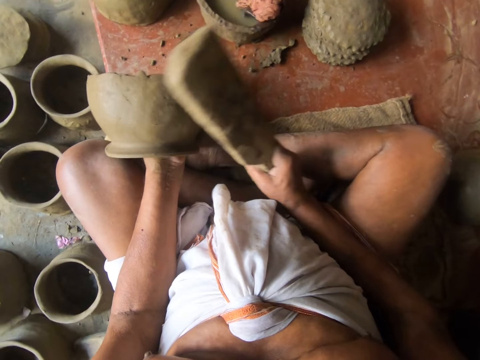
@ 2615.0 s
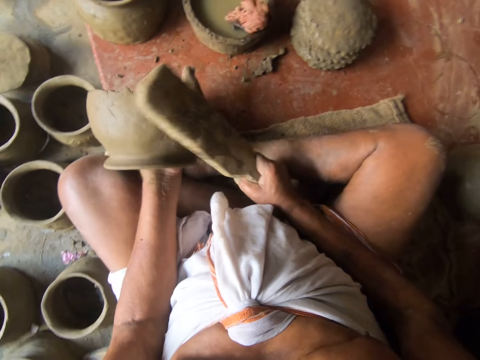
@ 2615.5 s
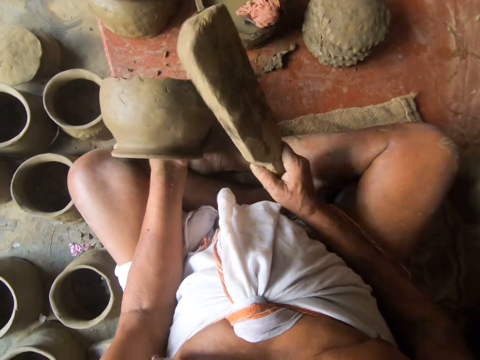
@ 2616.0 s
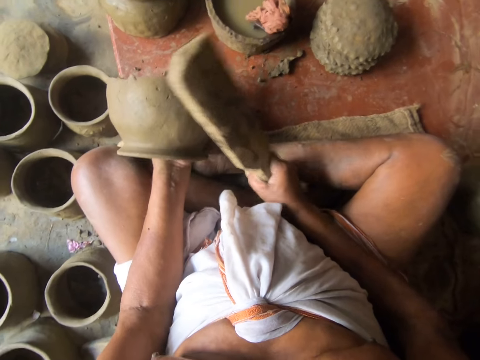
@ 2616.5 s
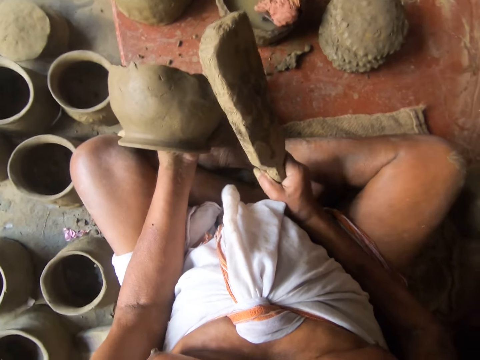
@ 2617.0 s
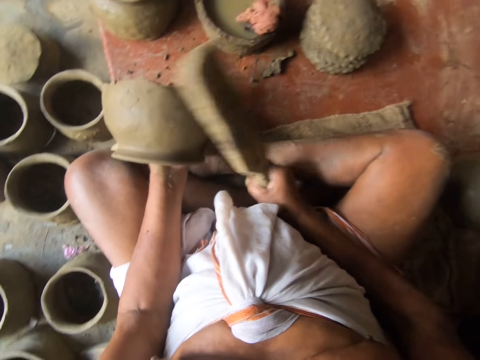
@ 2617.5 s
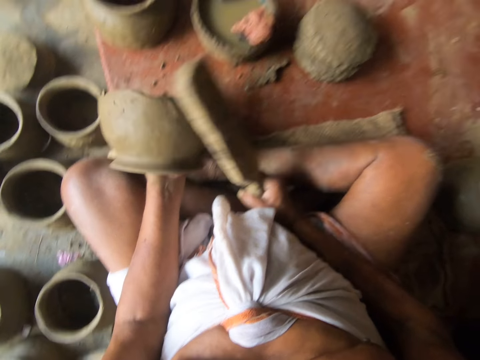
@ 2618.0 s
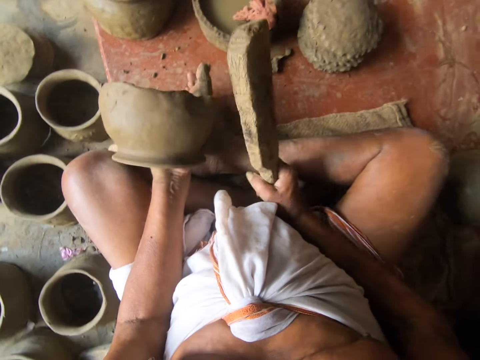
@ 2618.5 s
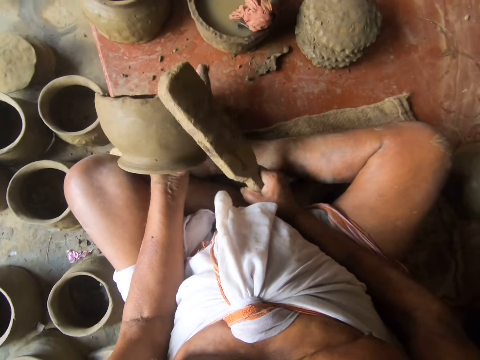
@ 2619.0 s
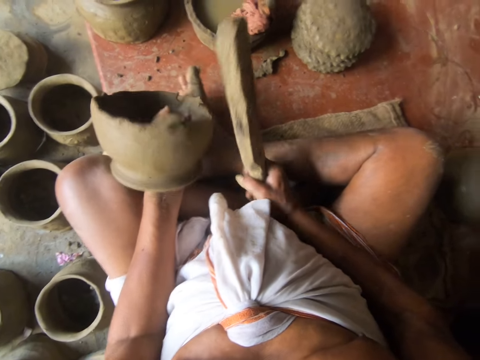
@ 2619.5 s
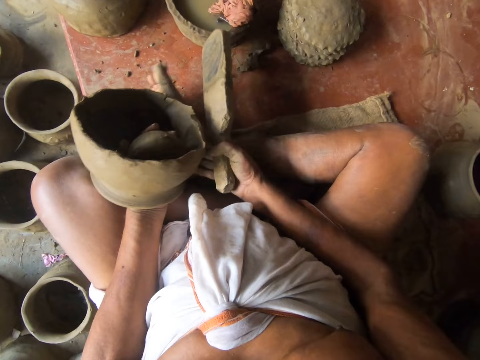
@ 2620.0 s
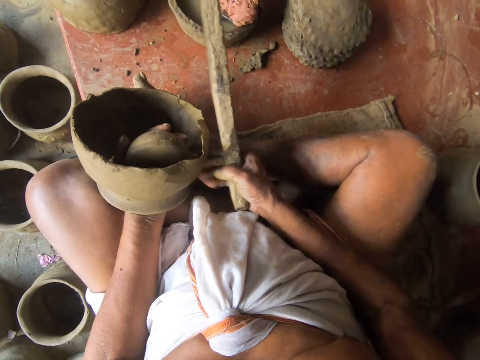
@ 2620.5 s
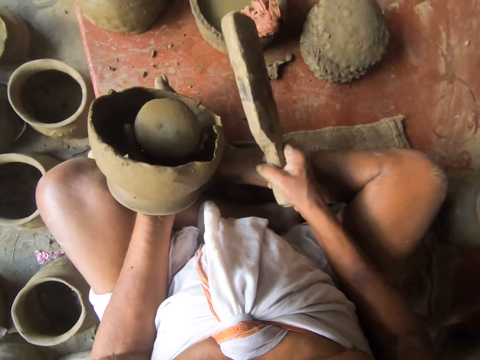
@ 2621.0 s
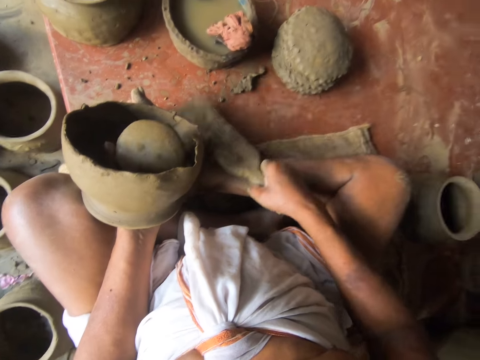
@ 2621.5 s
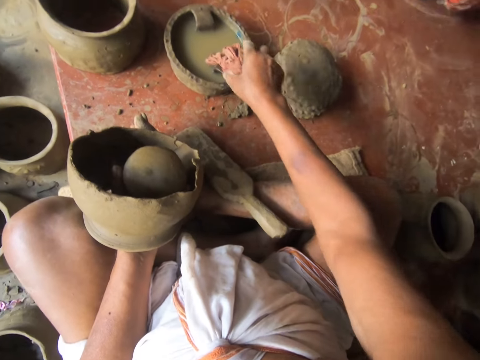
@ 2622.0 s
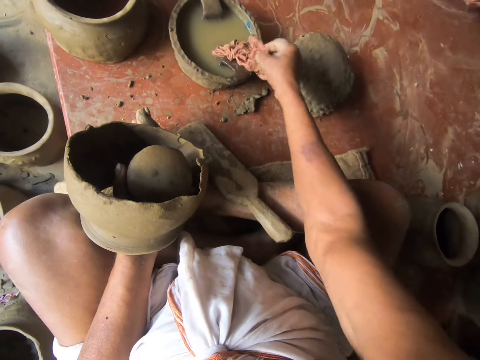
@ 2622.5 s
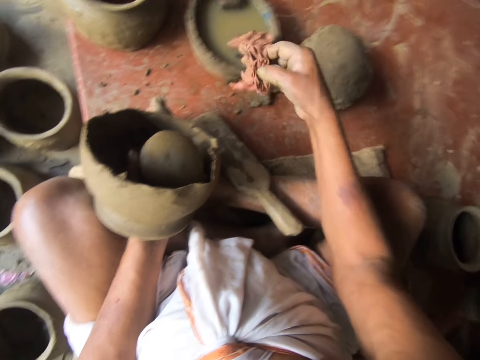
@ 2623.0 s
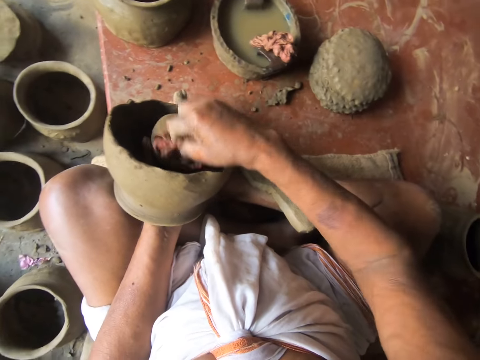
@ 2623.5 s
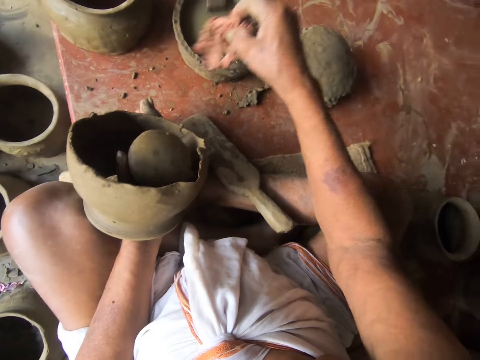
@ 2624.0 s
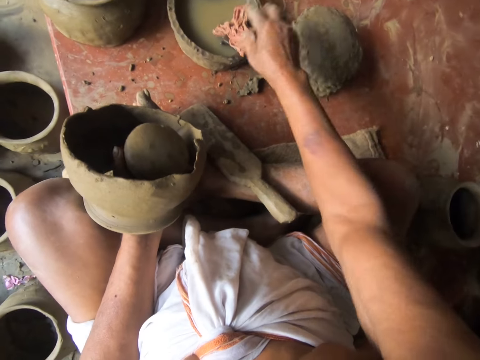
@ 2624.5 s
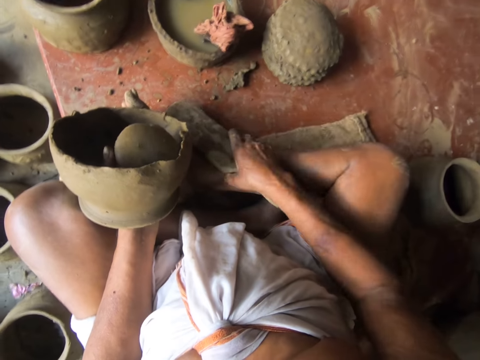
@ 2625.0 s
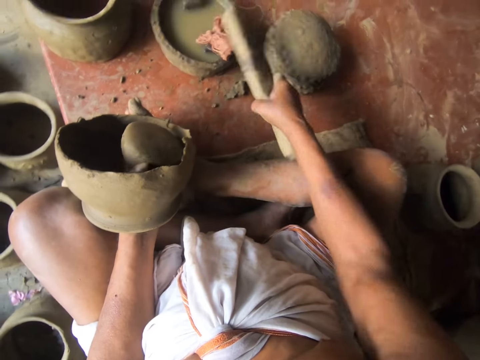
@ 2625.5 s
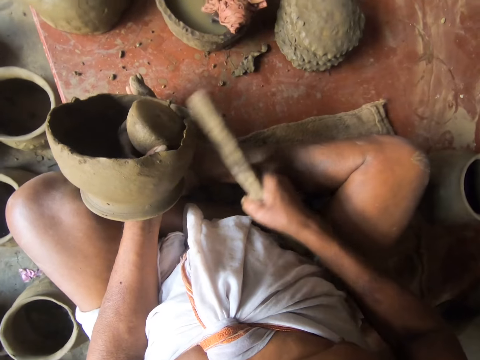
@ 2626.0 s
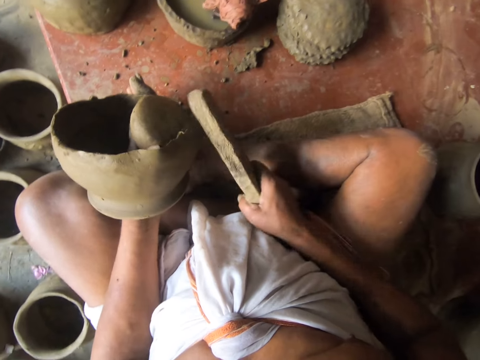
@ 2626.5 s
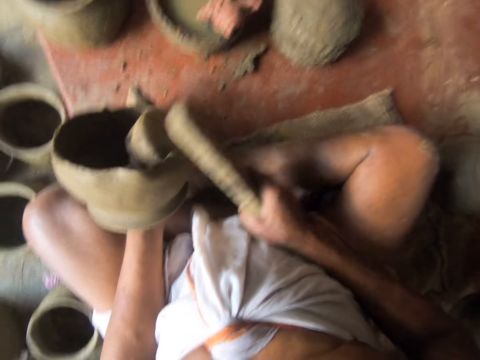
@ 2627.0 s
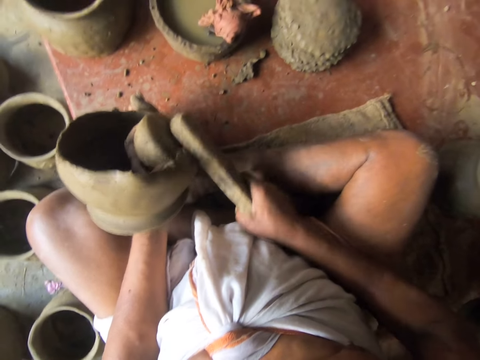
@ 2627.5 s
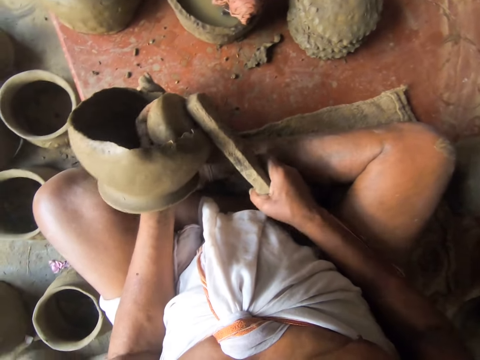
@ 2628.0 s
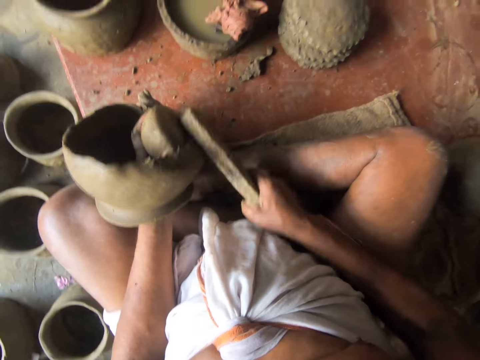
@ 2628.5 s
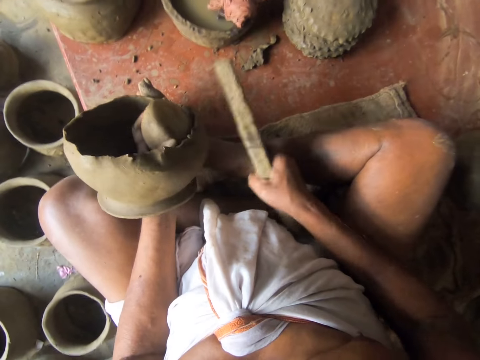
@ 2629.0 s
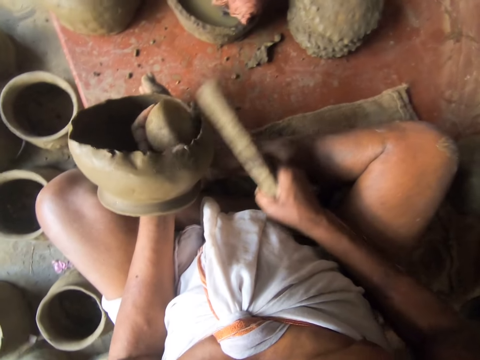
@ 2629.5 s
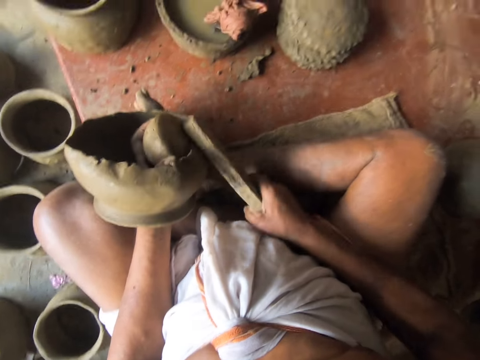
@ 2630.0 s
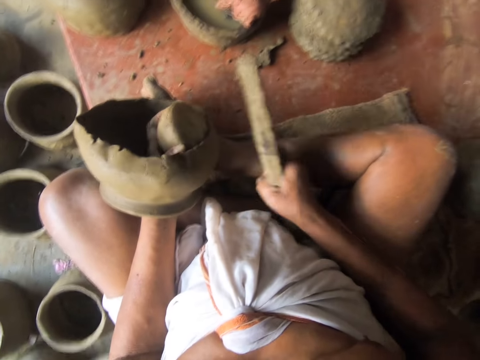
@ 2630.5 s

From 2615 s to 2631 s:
The camera wearer adjusts a clay pot. They mold the clay pot with a piece of wood. They stop. They hold the clay pot. They look at the clay pot. They adjust something. They put down the piece of wood on the floor. They pick up a wet cloth. They wipe the clay with the cloth. They put the cloth aside. They pick up the piece of wood. They tap the piece of wood on the cloth. They tap the clay pot. They mold the clay pot with the piece of wood.

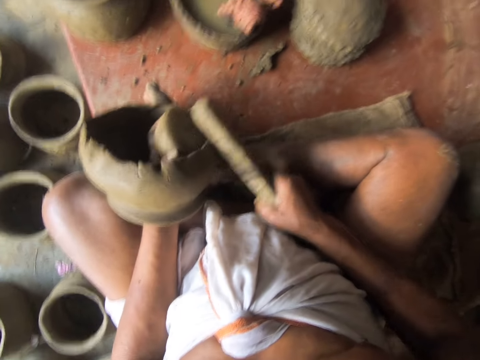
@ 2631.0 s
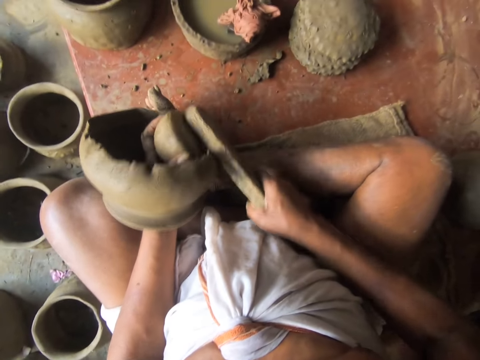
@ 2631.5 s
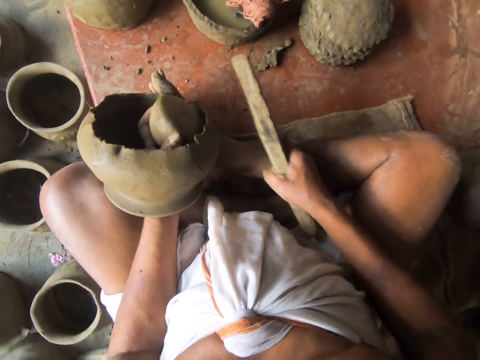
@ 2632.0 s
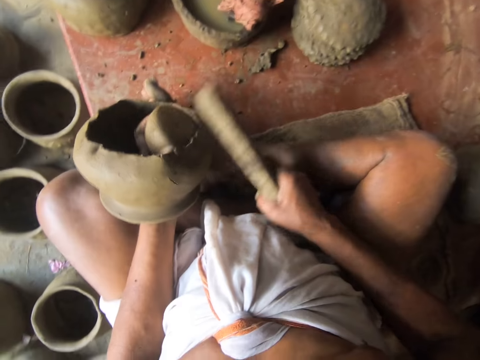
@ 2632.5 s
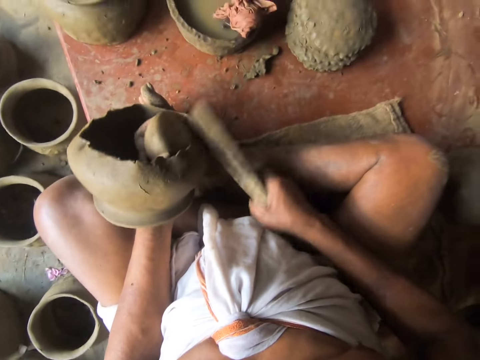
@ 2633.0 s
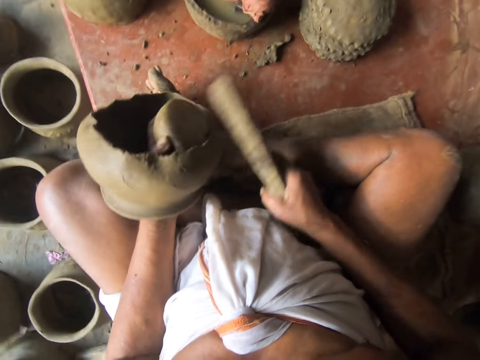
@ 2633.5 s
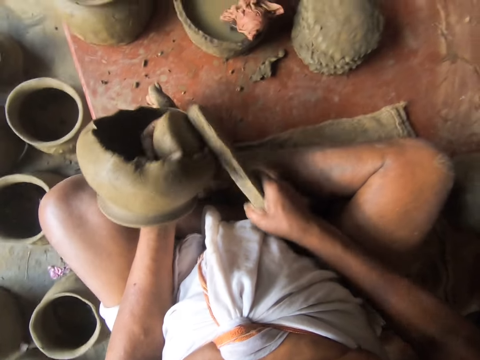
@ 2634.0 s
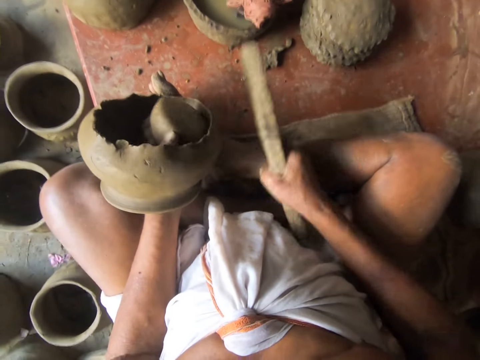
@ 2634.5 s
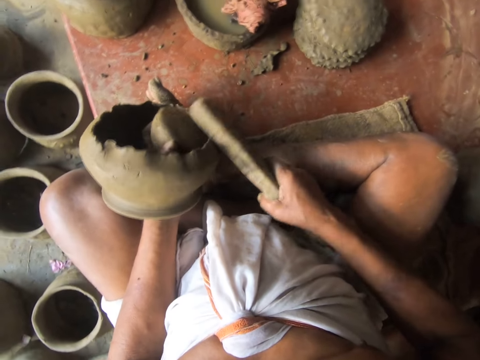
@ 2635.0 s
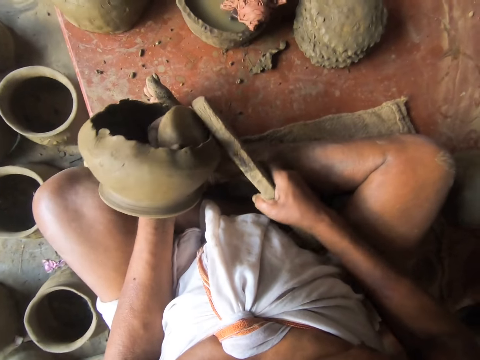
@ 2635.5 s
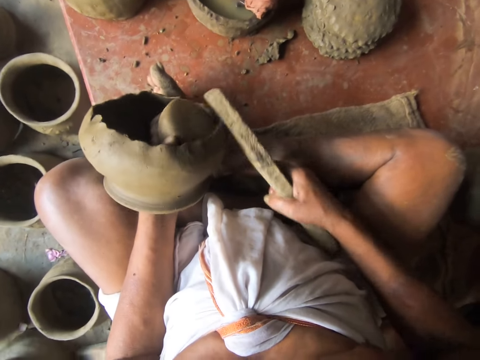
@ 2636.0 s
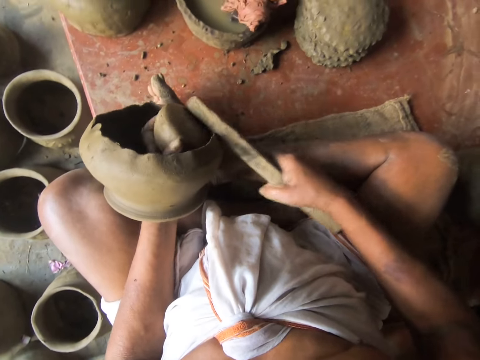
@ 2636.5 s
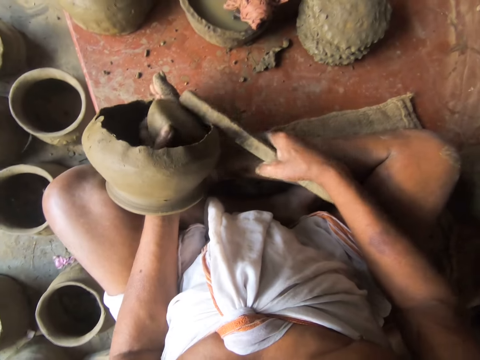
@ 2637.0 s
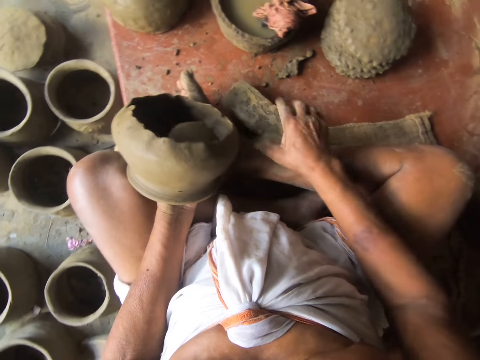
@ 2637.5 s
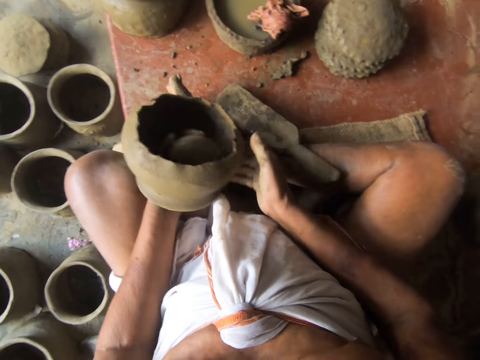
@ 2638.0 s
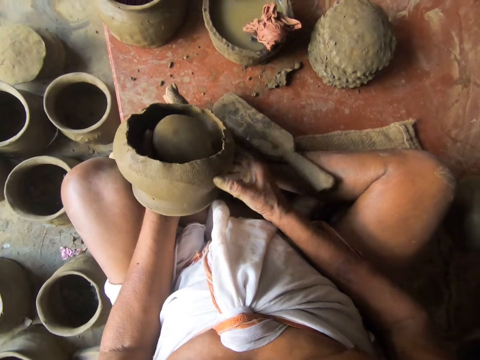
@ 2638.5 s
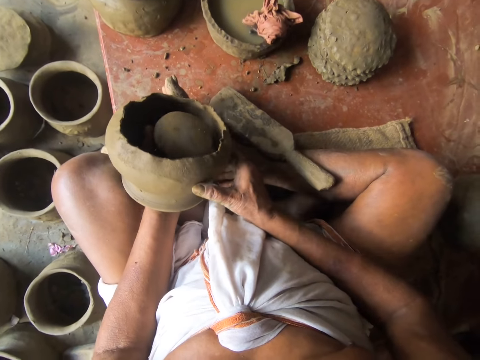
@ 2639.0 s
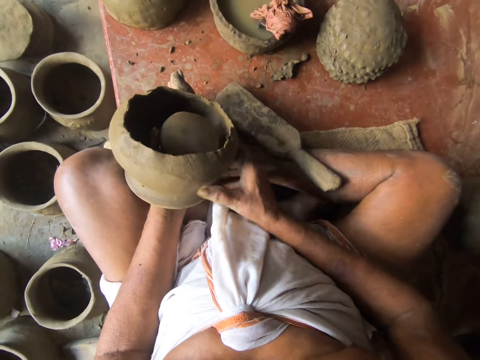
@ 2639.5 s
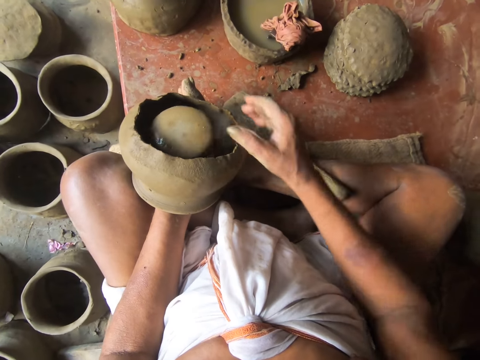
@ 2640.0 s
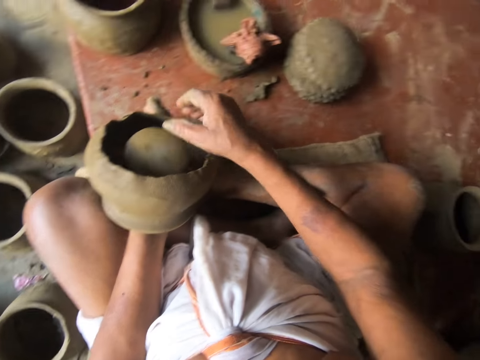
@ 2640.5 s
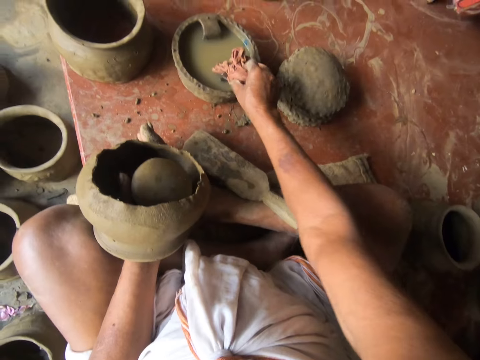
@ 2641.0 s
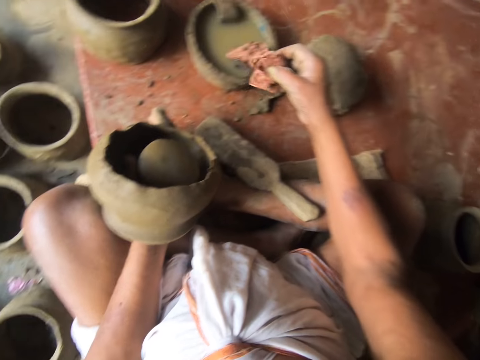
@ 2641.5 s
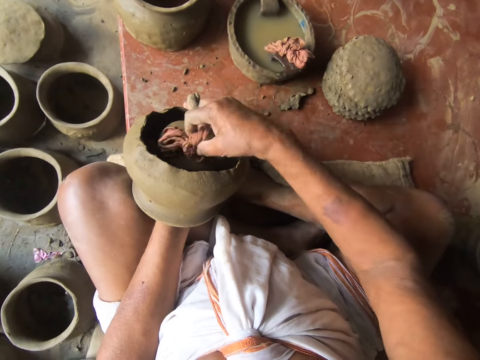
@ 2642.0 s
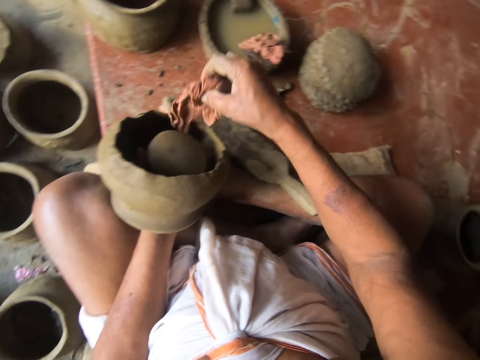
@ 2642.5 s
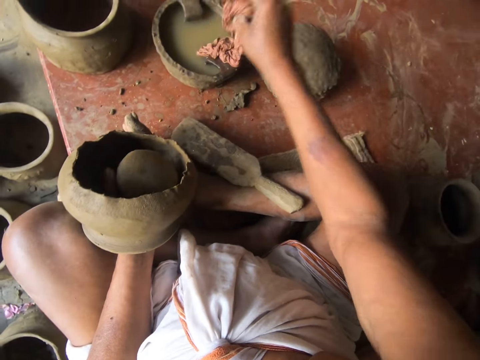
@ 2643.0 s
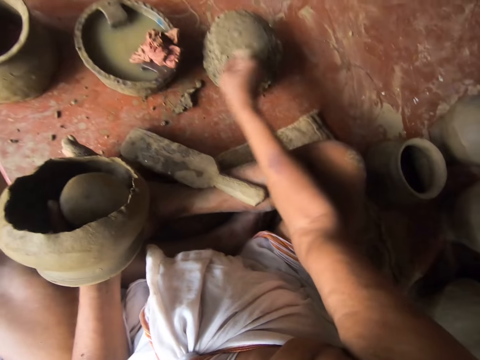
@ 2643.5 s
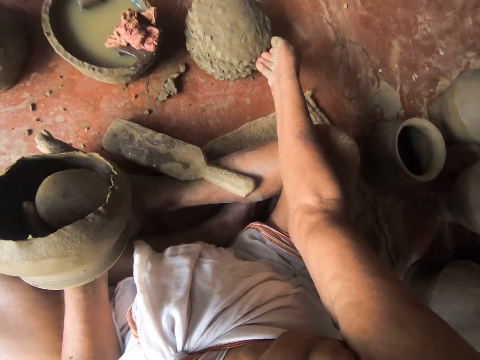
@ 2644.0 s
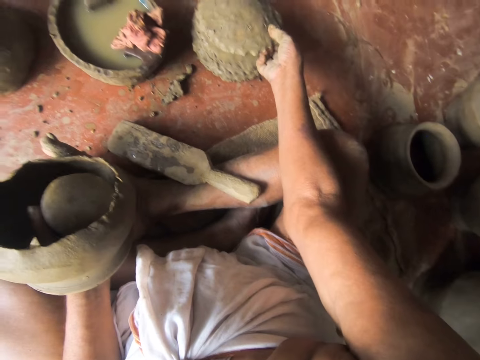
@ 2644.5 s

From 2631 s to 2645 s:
The camera wearer stops. They put down a piece of wood on the floor. They adjust a clay pot. They turn the clay pot. They adjust something. They pick up a piece of cloth. They wipe the clay with the piece of cloth. They put the cloth aside.
